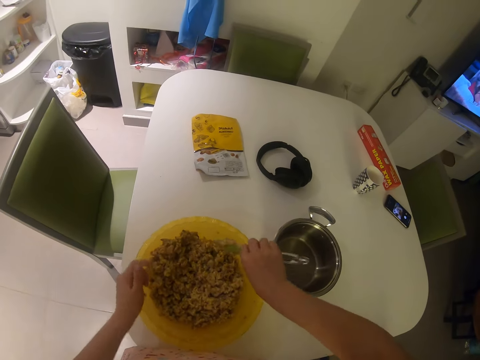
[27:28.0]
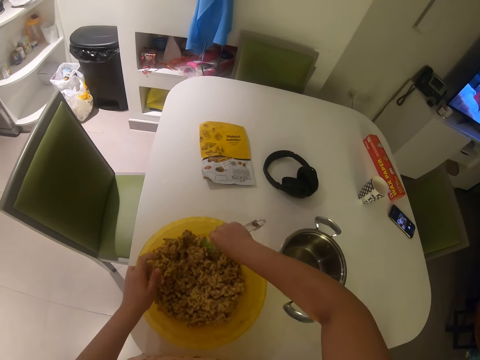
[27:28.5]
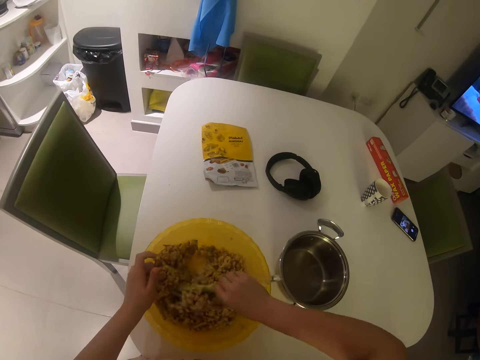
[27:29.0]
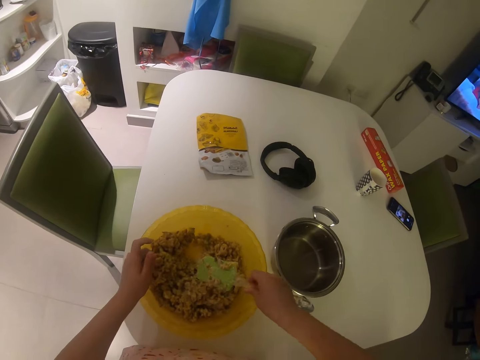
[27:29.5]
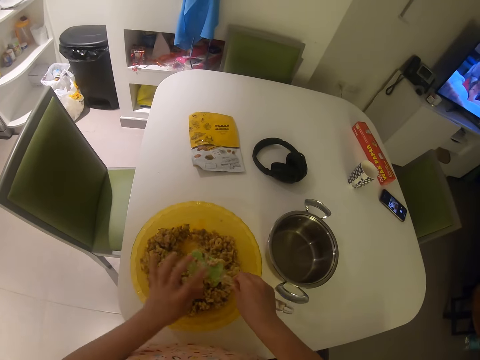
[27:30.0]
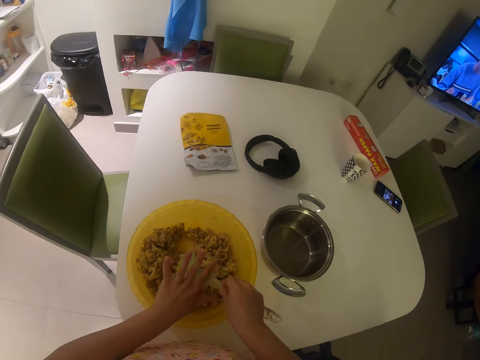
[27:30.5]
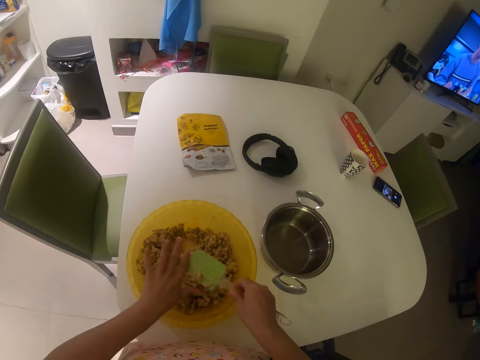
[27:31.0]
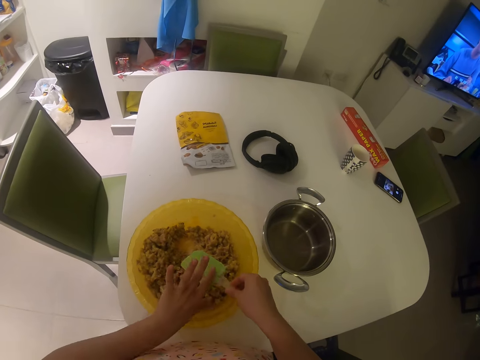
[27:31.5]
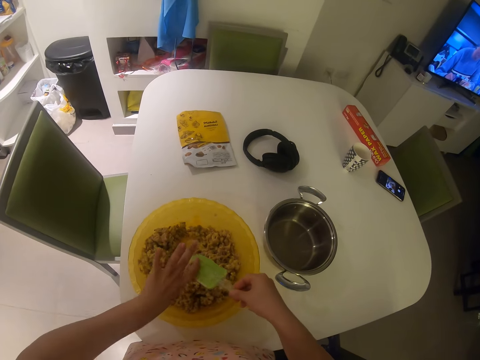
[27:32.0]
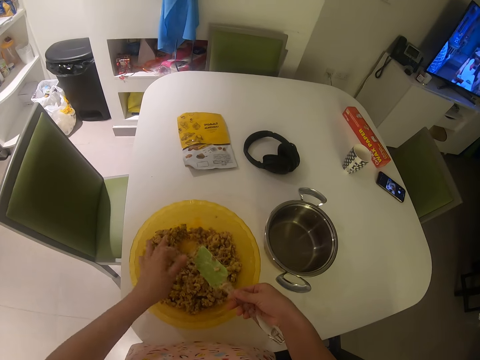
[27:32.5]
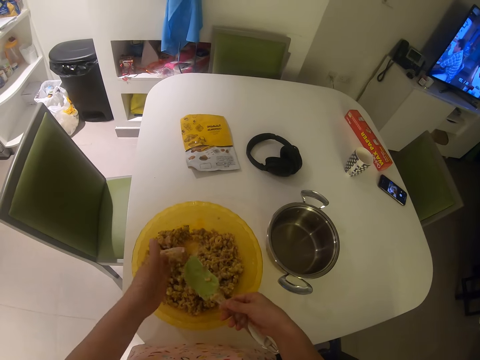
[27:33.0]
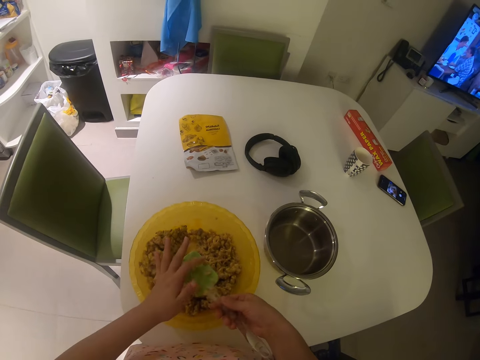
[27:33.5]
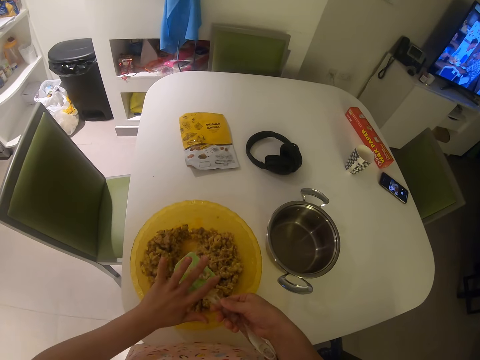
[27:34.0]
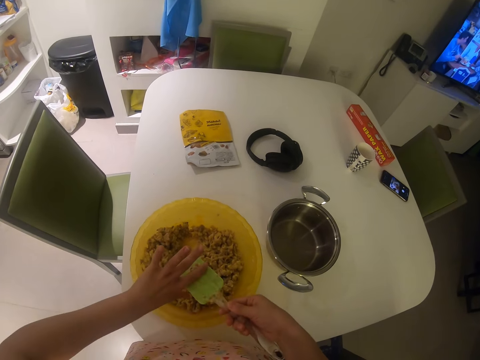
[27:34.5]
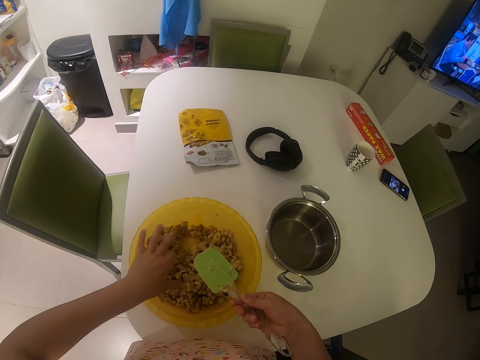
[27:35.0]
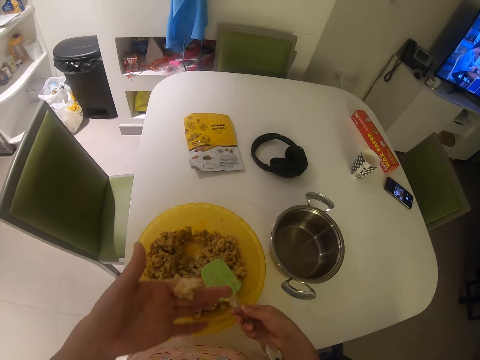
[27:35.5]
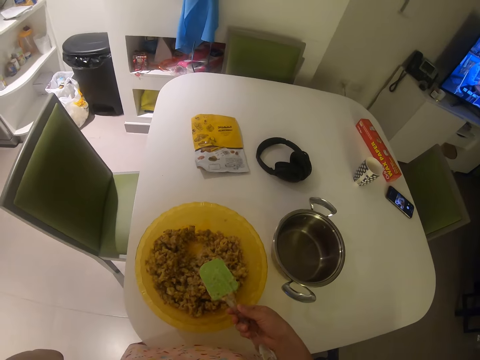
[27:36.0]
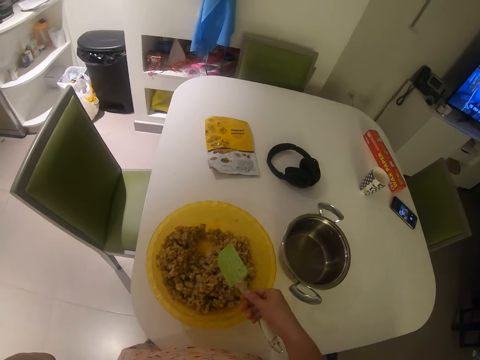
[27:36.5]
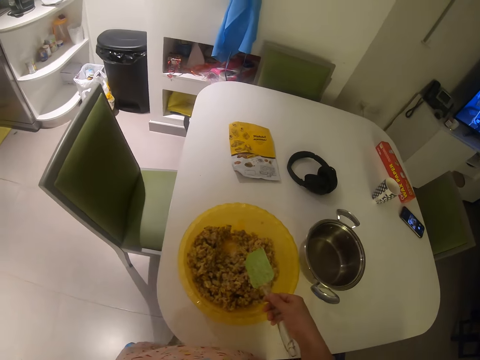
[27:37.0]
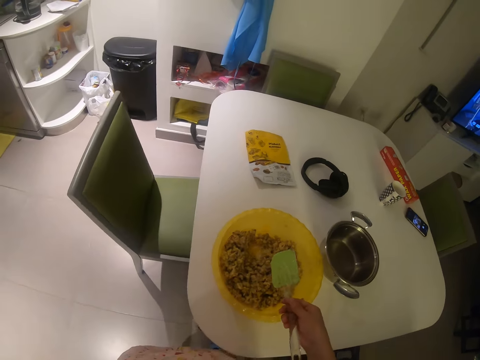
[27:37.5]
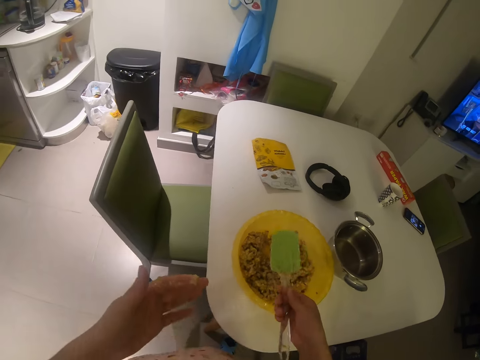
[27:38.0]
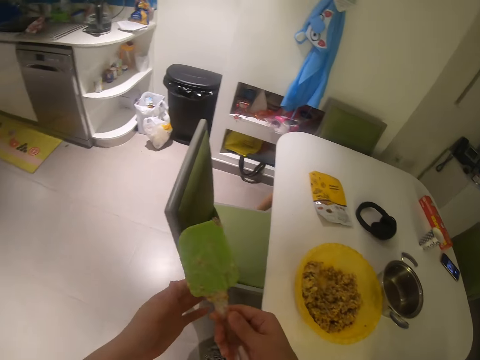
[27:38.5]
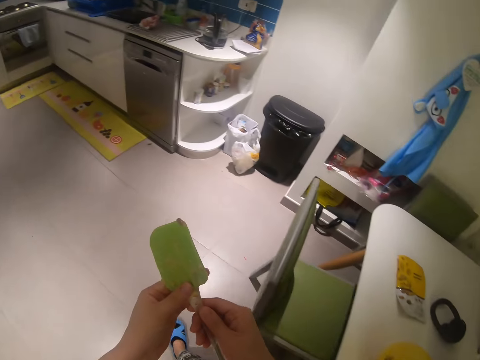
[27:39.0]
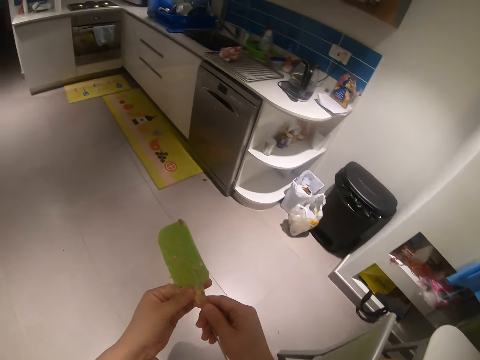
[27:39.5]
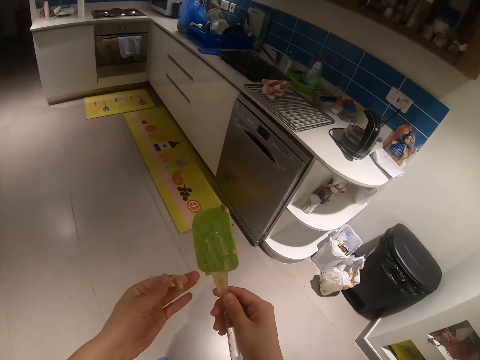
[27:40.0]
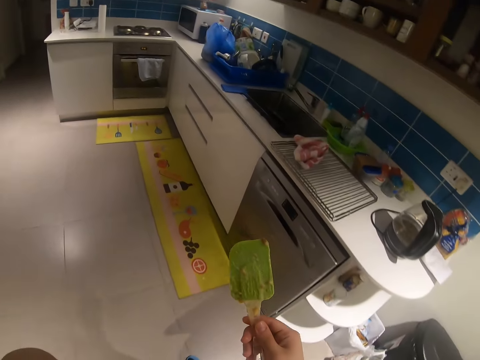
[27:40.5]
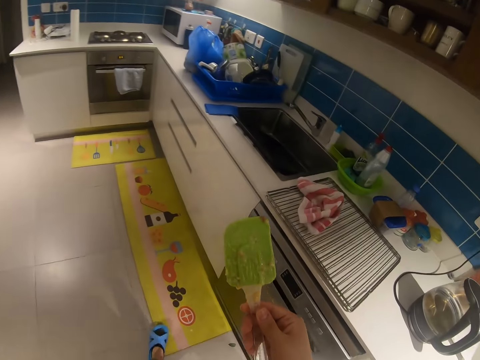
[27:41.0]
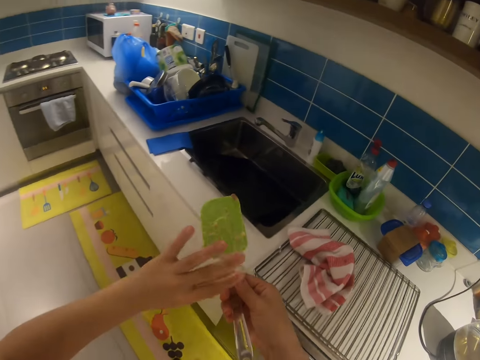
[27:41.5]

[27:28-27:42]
The camera wearer scrapes the mashed oats off the spatula or spoon with both hands. He puts the mashed oats into his mouth with the left hand. He steps forward. He removes something from the spoon. He licks the finger.

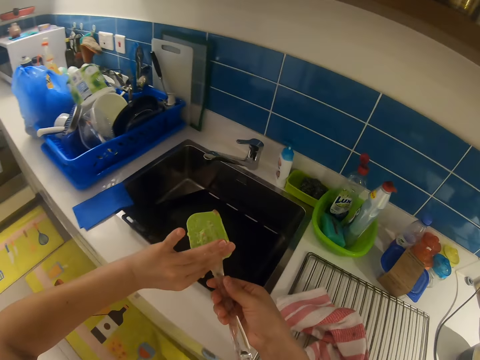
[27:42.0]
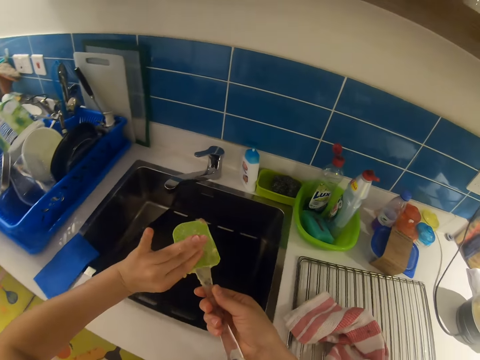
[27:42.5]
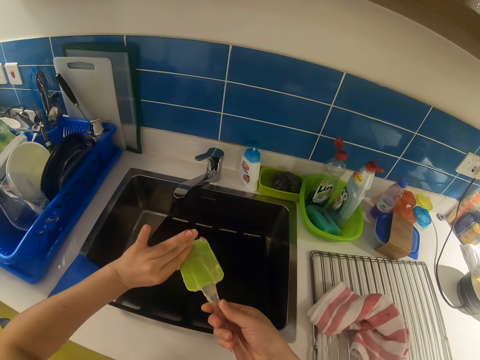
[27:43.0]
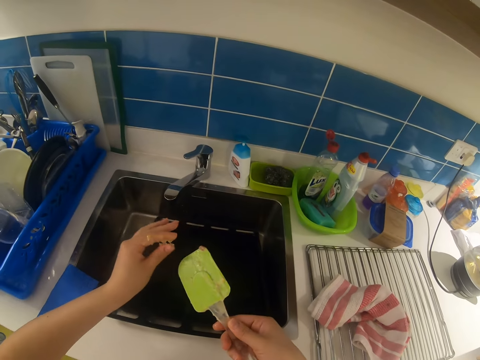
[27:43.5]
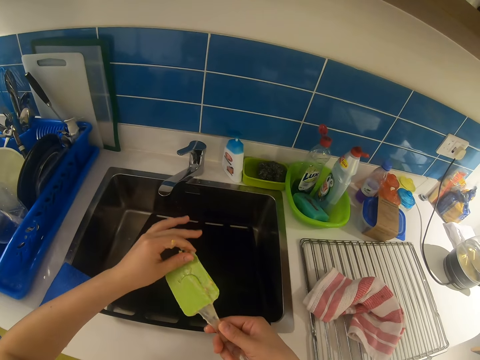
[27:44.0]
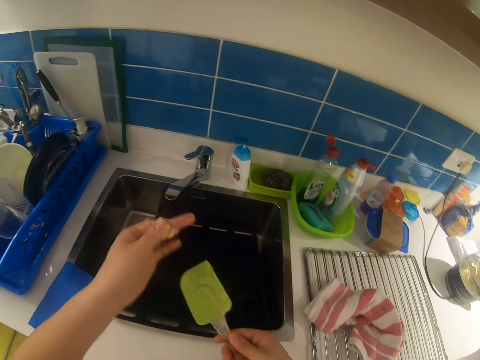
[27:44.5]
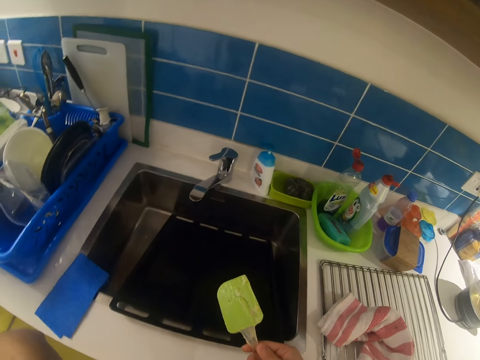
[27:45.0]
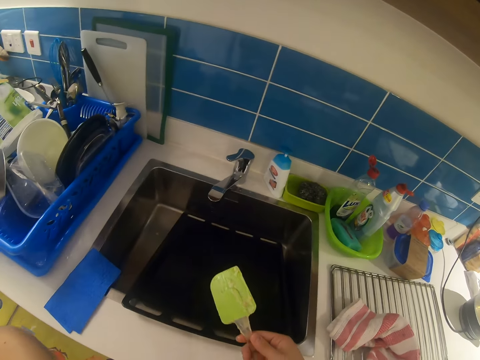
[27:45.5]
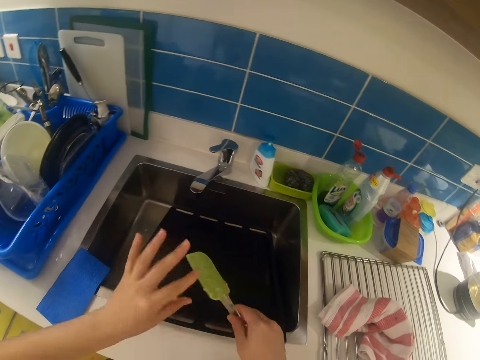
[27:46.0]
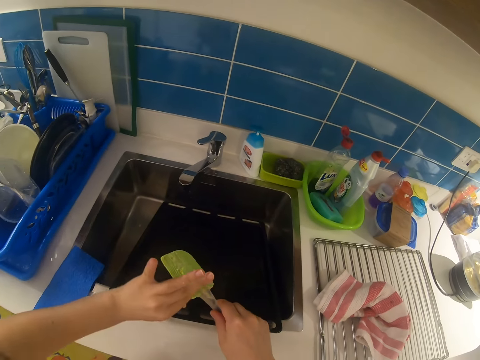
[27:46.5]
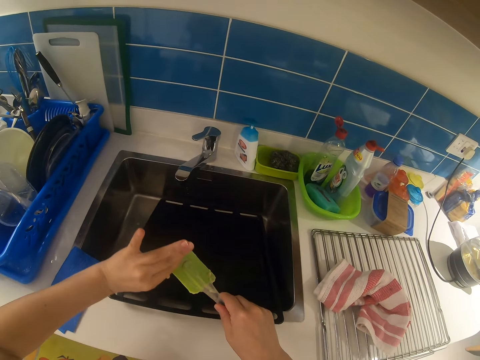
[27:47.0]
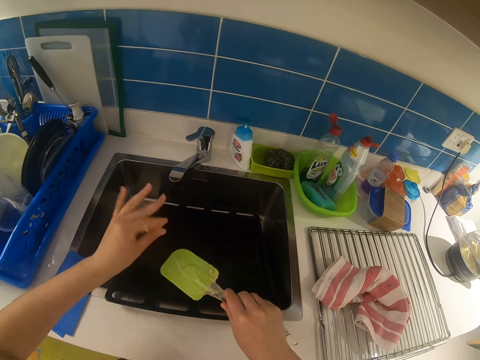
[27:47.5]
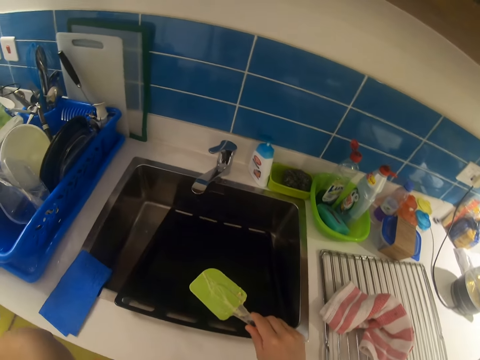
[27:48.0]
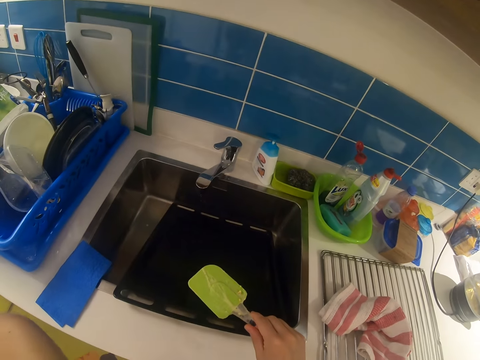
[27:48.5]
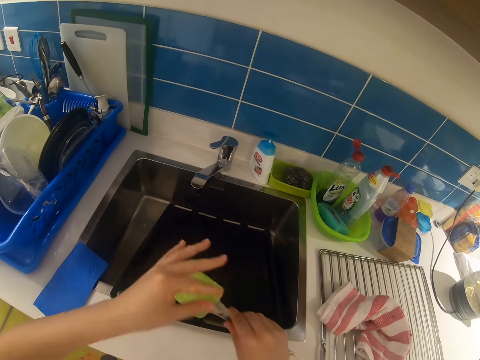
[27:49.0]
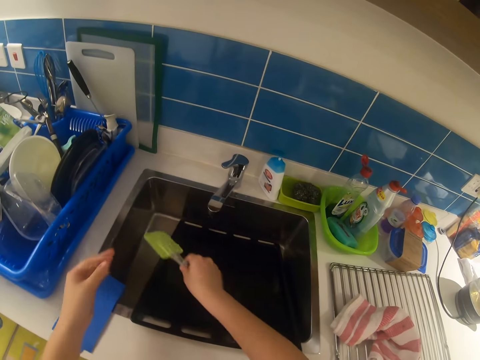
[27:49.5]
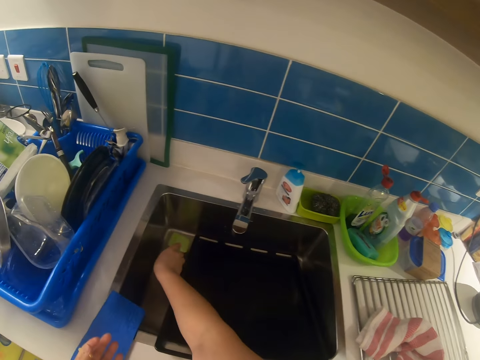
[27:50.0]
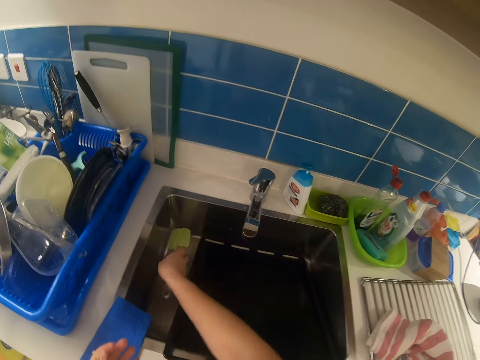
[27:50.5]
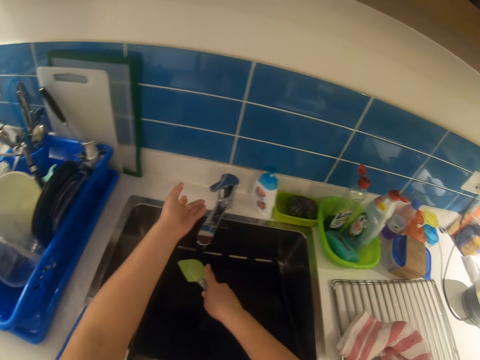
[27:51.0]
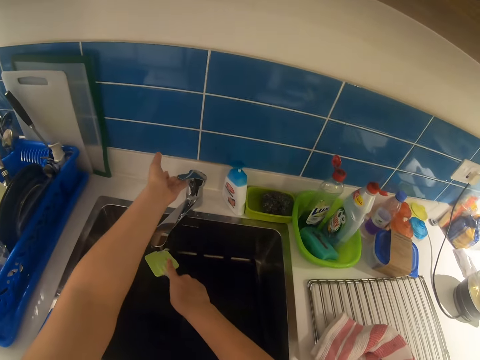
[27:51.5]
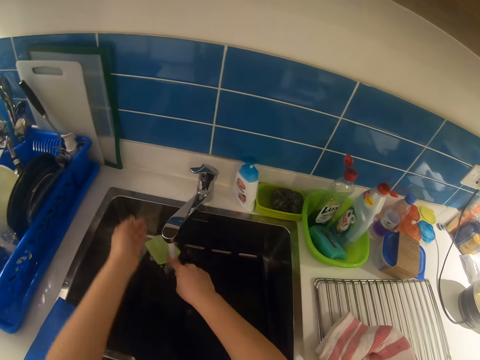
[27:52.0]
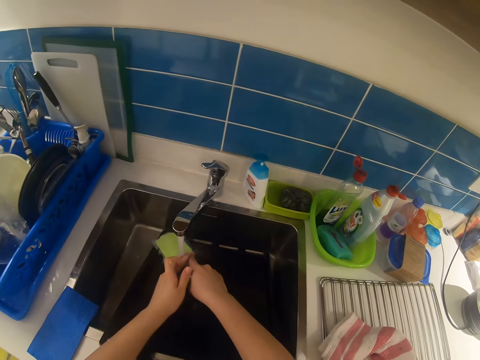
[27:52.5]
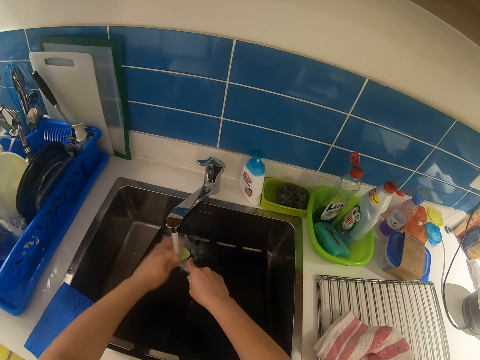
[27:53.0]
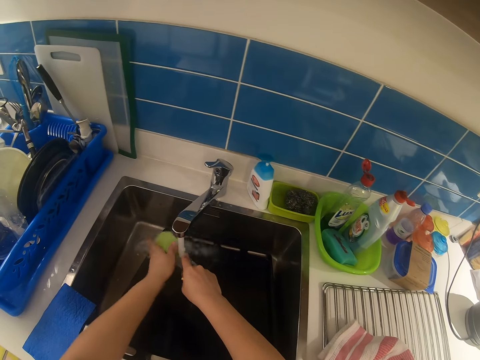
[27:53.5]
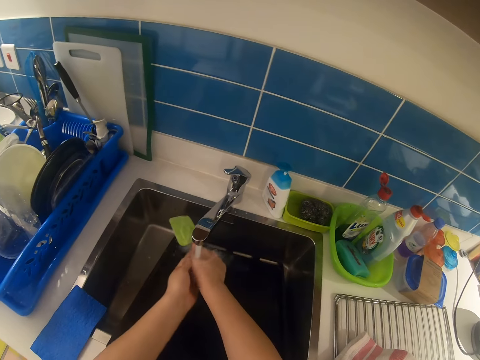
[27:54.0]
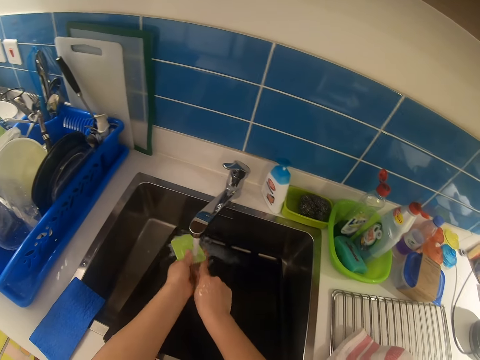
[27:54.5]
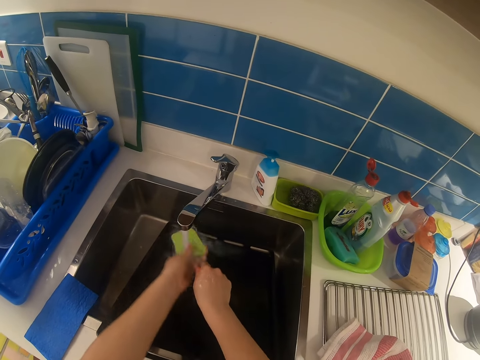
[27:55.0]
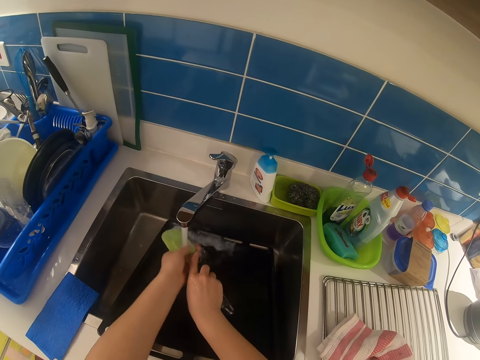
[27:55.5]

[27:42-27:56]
The camera wearer scrapes the mashed oats off the spatula or spoon with both hands. He removes something from the spoon with the hand again. He puts the mashed oats into his mouth with the left hand. He scrapes the mashed oats off the spatula with both hands and licks the fingers. He puts the mashed oats into his mouth with the left hand. He touches the spoon. He drops the spatula in the sink with his right hand. He picks up the spoon, puts the spatula under the faucet with the right hand, and opens the faucet with the left hand. He washes the spatula with water with both hands.
